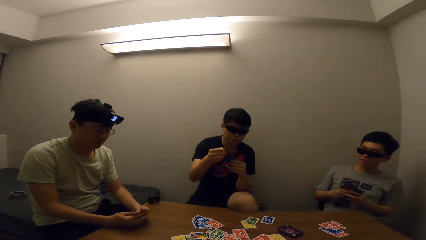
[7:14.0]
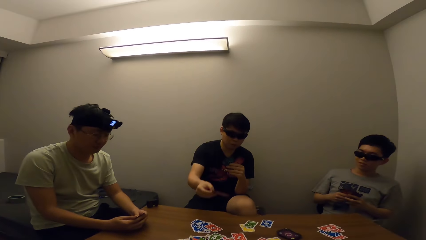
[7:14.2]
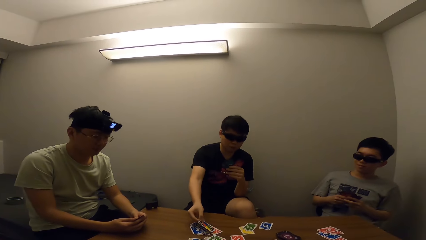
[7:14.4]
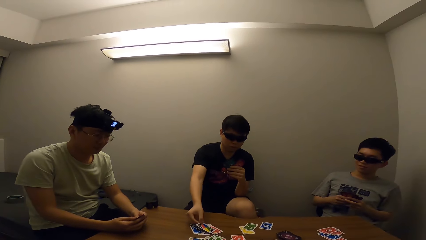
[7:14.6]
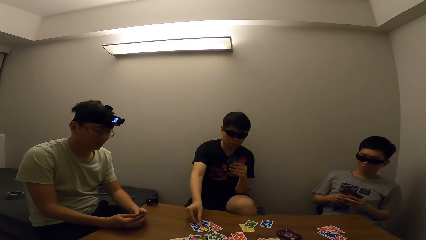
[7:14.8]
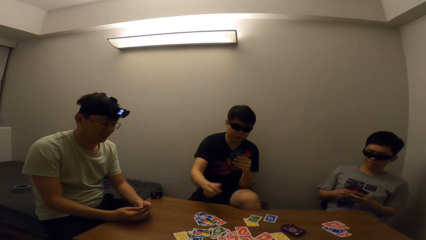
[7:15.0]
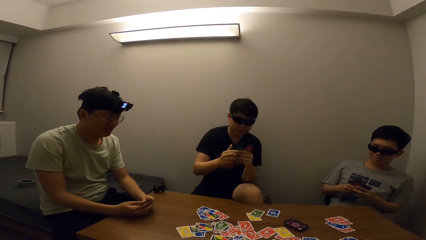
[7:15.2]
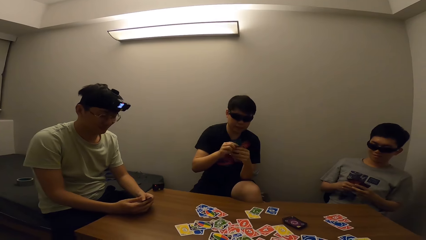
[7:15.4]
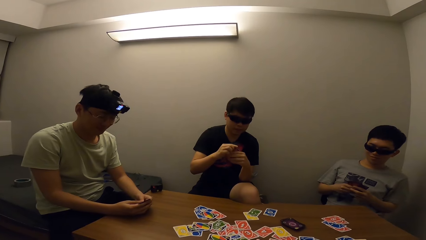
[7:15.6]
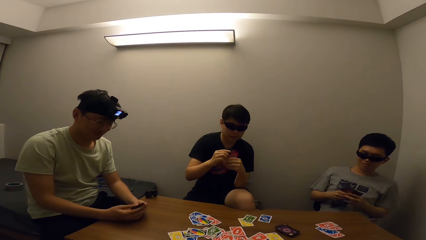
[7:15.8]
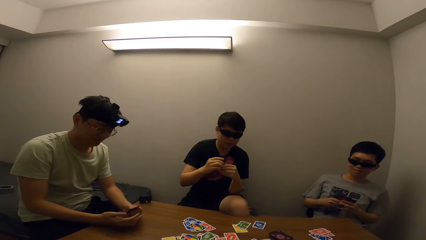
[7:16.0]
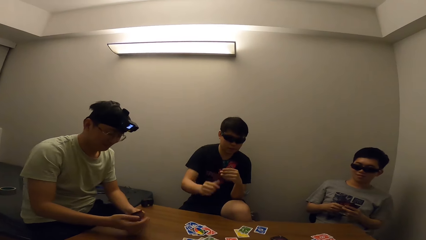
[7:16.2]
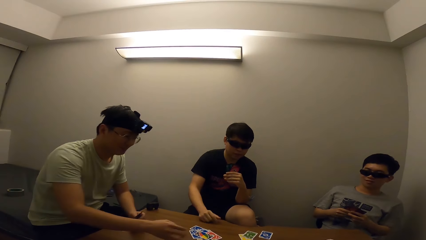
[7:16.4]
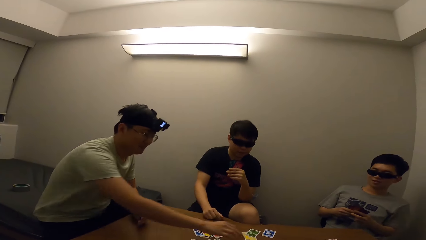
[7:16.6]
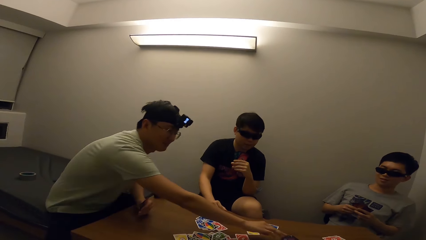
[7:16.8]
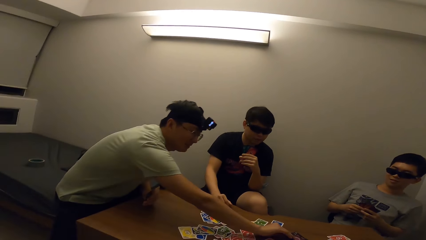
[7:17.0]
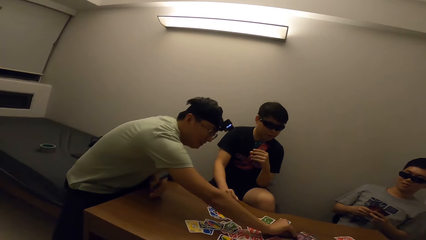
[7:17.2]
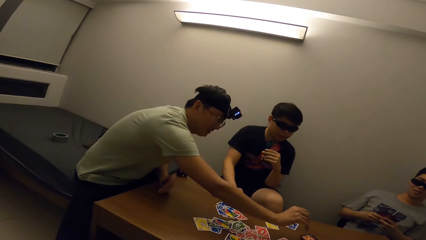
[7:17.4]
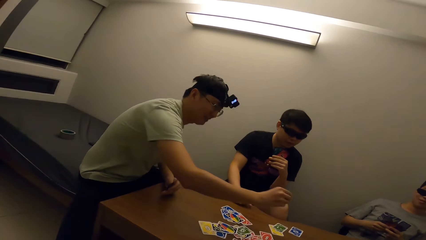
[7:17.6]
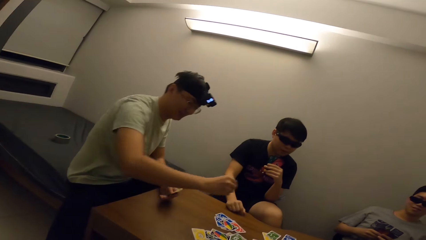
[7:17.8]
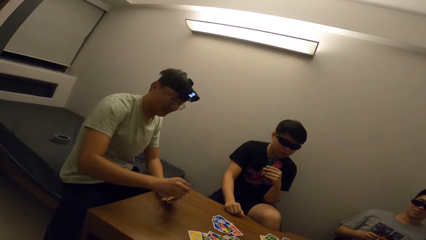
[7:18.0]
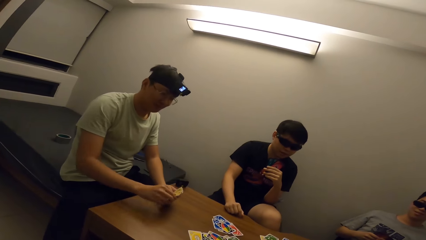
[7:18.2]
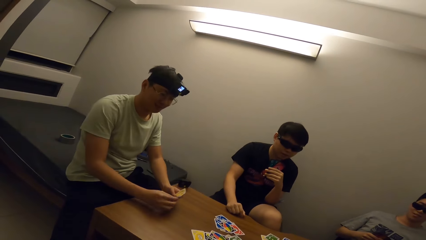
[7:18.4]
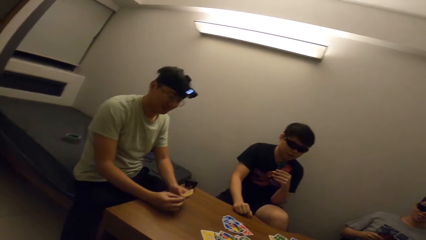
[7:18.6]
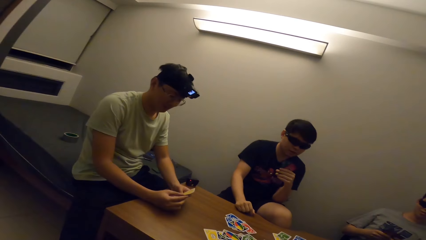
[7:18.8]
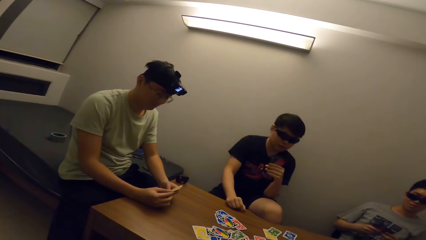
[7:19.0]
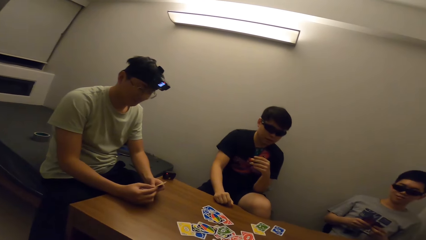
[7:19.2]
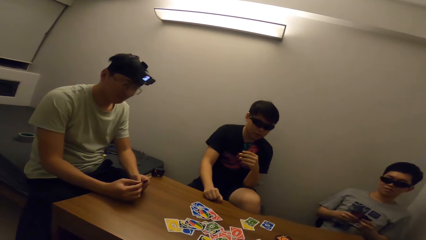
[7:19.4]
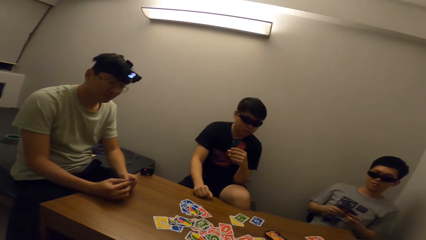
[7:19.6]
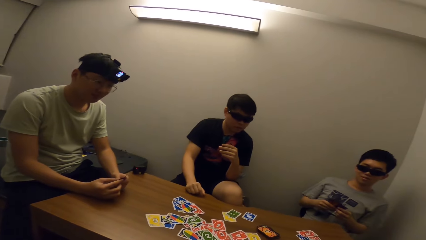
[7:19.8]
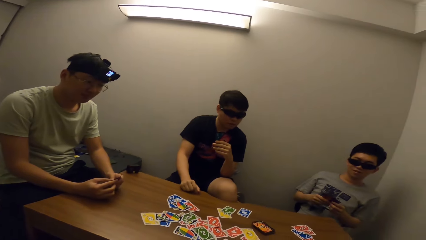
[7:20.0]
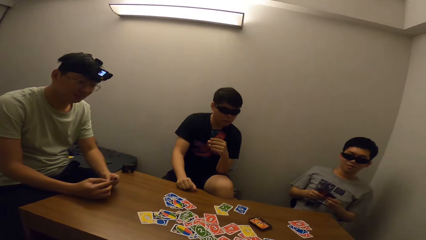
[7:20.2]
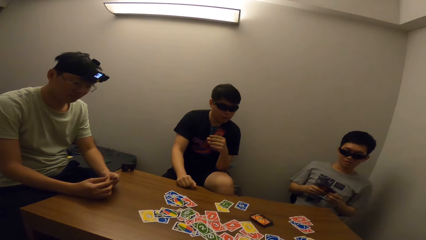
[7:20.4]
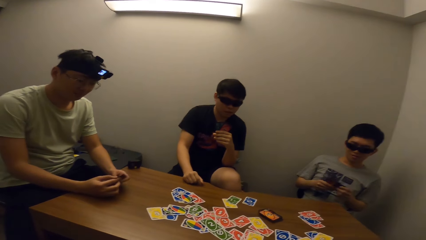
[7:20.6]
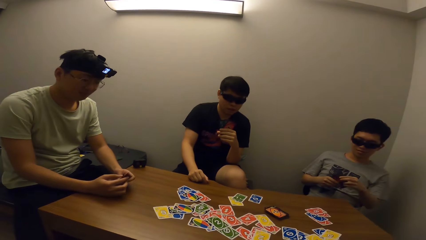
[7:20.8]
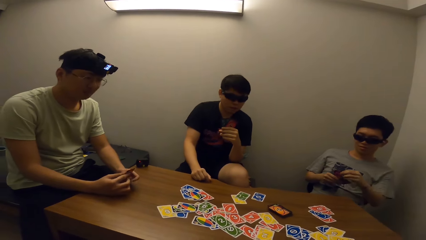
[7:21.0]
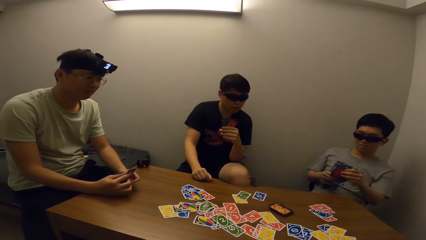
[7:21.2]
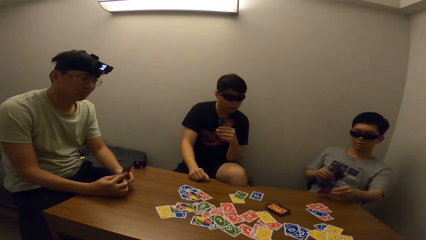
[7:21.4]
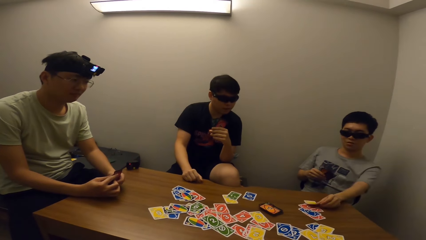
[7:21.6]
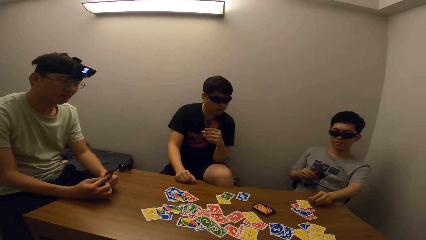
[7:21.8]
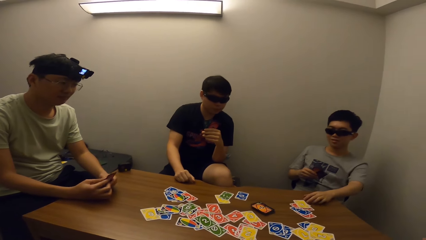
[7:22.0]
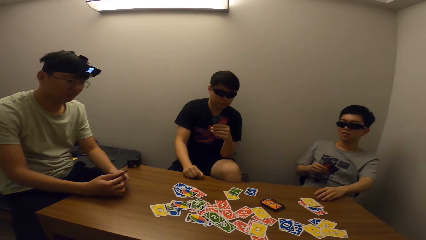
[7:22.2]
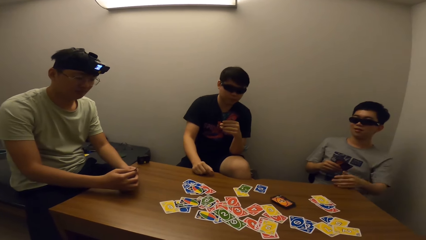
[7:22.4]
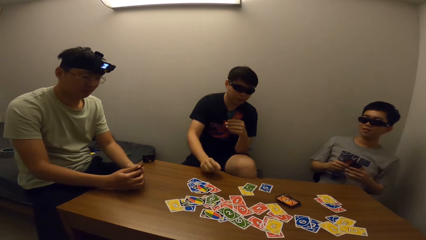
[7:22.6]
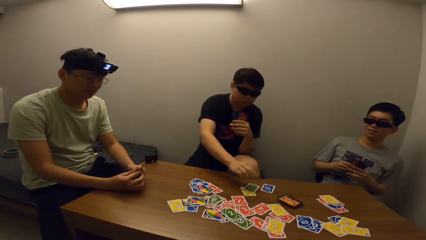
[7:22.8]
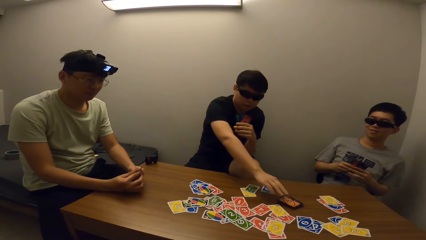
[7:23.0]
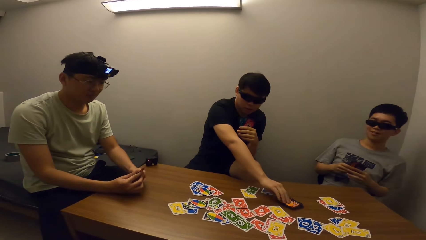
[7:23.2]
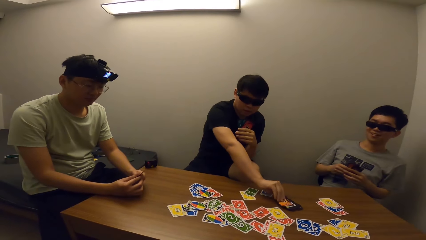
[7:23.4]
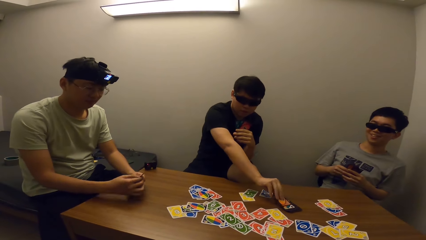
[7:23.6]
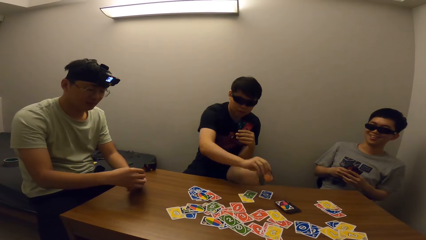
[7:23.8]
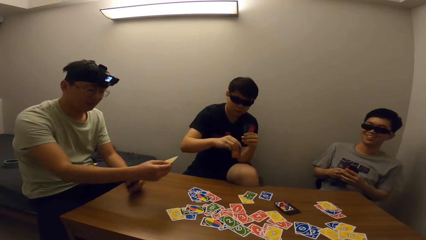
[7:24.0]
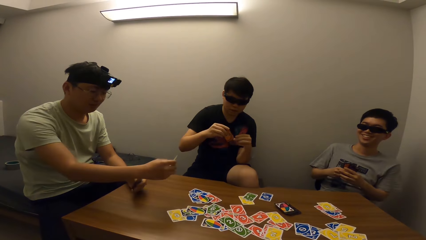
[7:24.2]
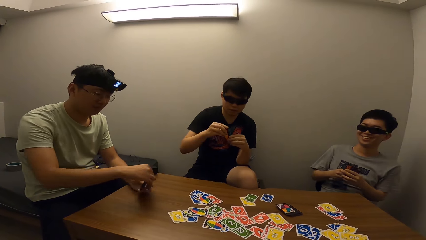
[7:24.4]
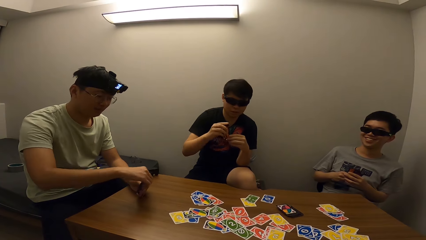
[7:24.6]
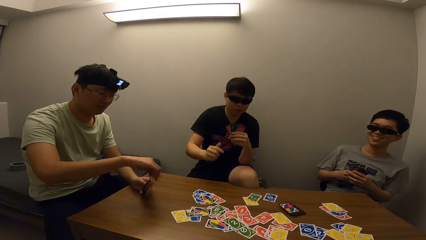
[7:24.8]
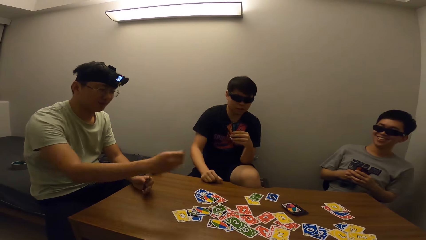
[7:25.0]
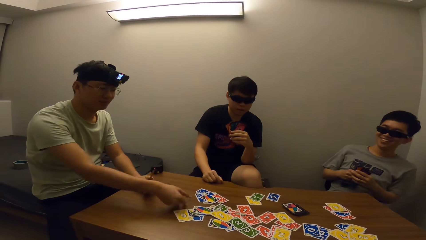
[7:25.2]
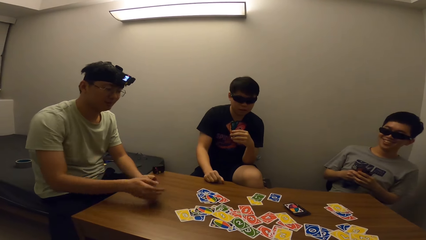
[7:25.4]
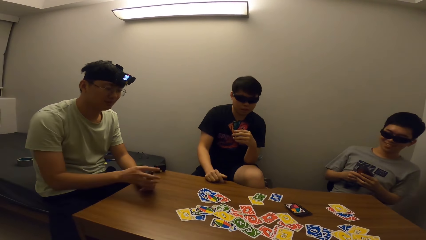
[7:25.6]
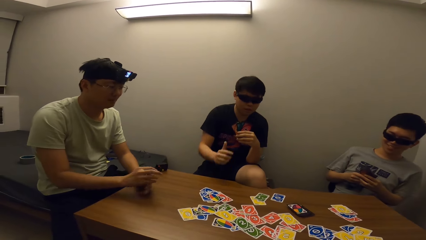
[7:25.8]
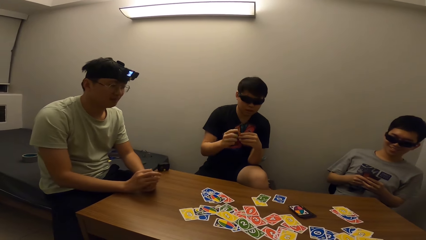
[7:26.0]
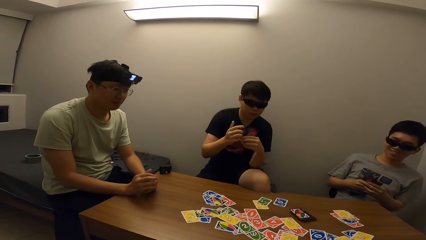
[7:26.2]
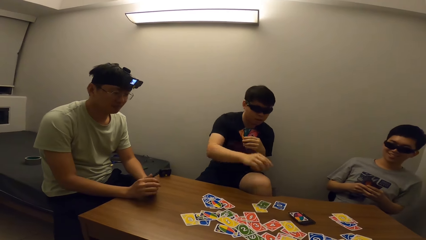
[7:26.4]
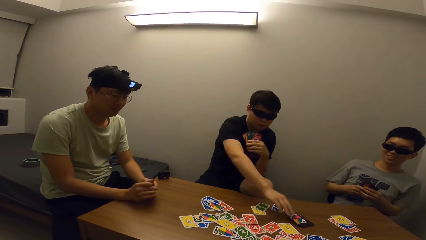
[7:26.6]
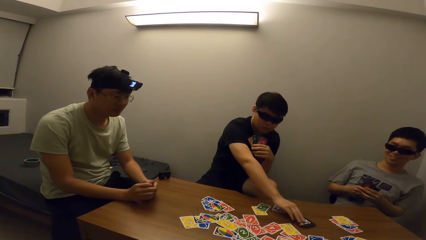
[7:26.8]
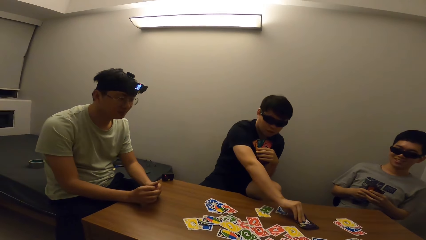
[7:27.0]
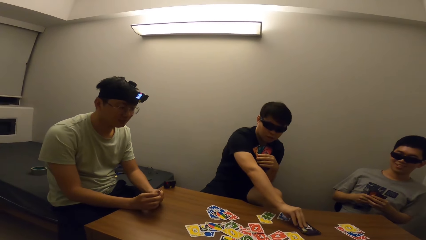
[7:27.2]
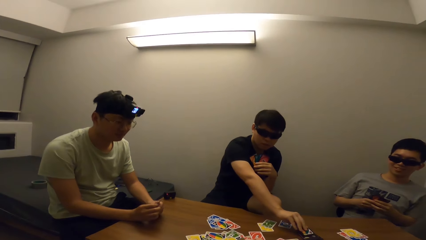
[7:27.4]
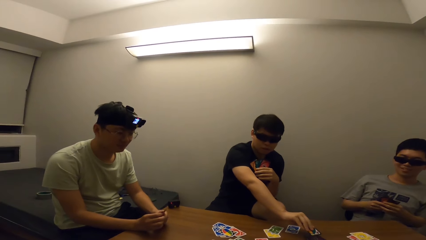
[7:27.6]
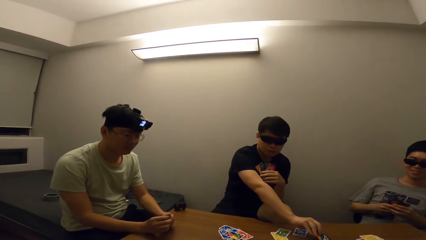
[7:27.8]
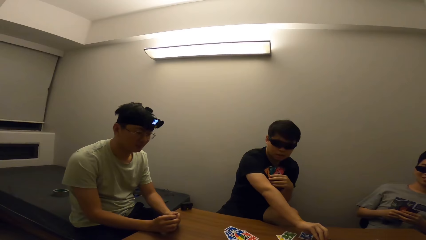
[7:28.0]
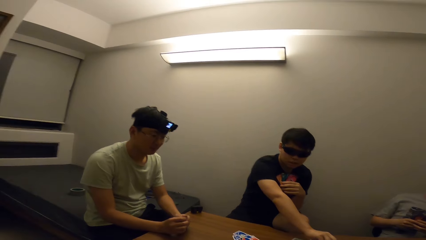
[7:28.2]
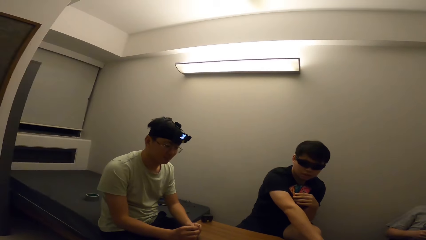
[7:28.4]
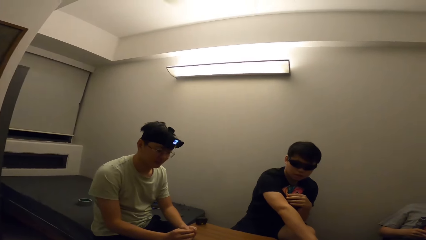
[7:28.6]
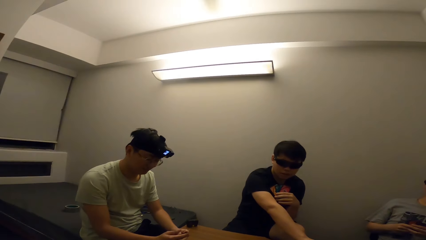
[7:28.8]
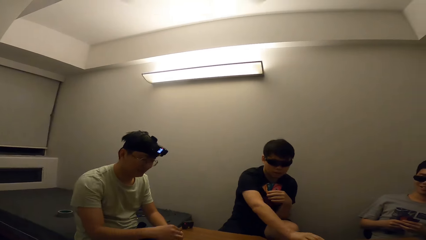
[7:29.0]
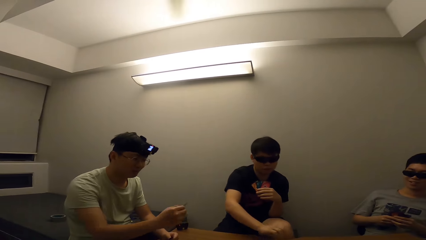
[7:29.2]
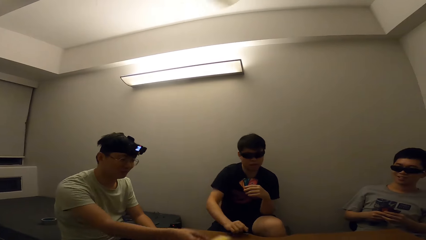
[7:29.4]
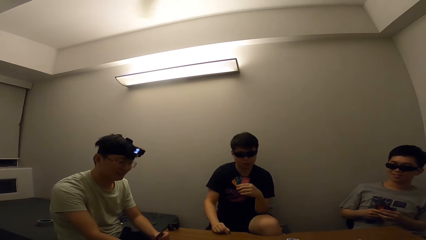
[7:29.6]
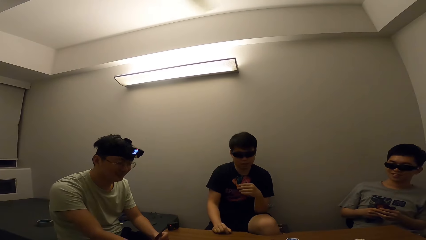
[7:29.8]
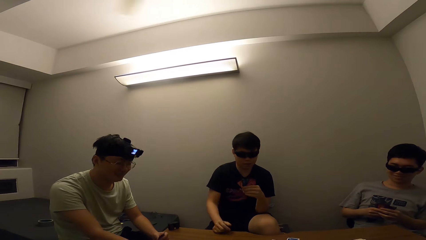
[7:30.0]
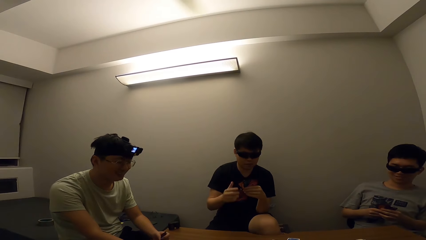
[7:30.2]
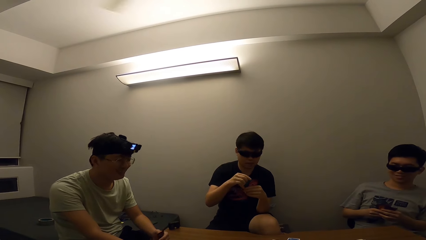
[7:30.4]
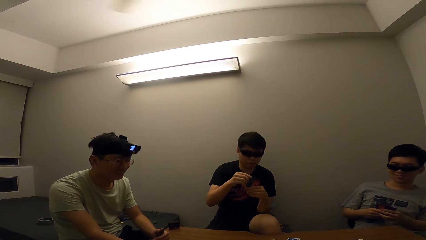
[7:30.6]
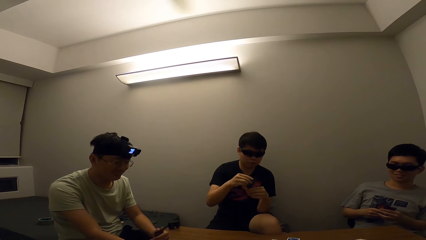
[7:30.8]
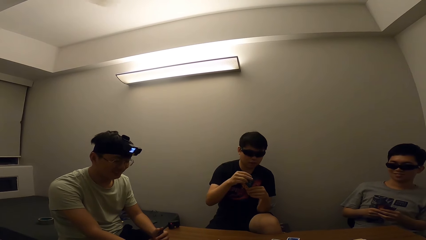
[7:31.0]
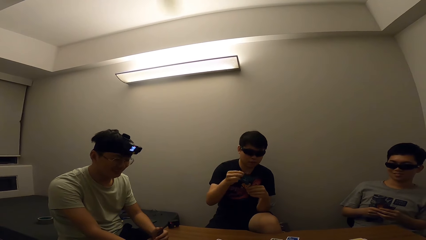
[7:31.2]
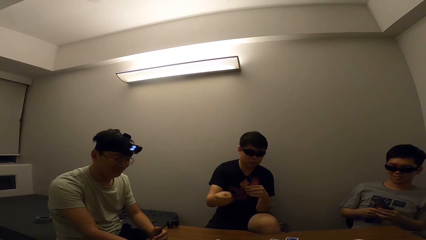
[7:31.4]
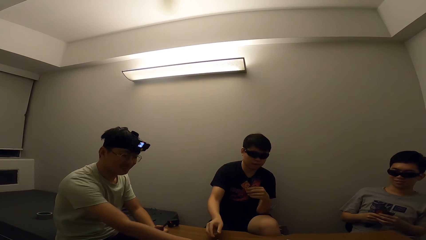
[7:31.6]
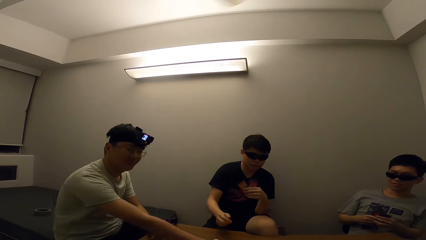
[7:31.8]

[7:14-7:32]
A man places a card on the table. The camera wearer stares at another man. Another man picks up a card. The camera wearer stares at the first man. Another man places a card on the table. The first man picks up a card from the table. The camera wearer stares at the first man. The third man drops cards on the table. The camera wearer stares at the second man. The first man picks up a card from the table. The camera wearer stares at the second man. They stare at the first man.
